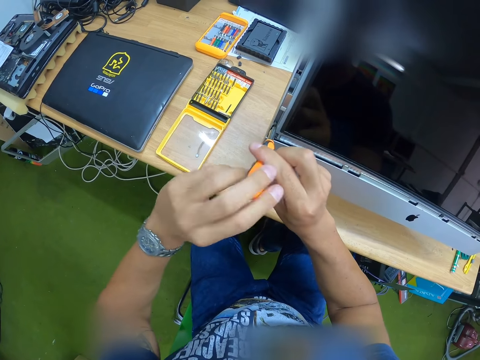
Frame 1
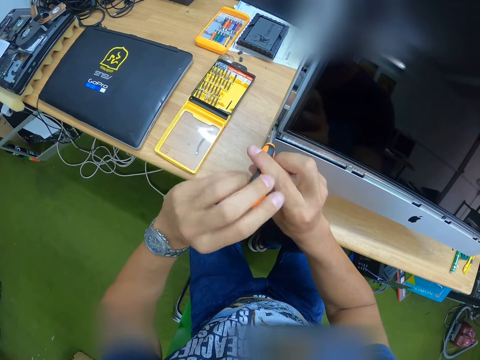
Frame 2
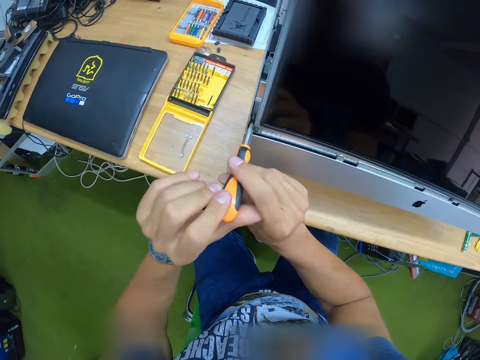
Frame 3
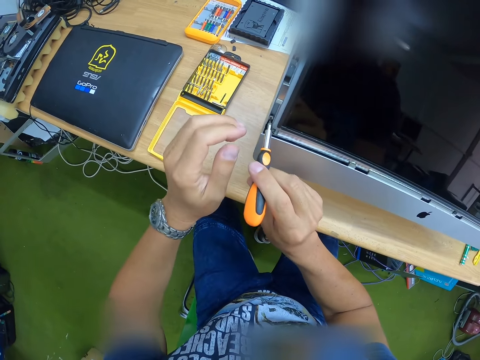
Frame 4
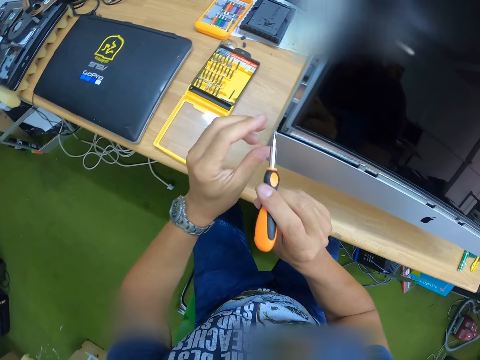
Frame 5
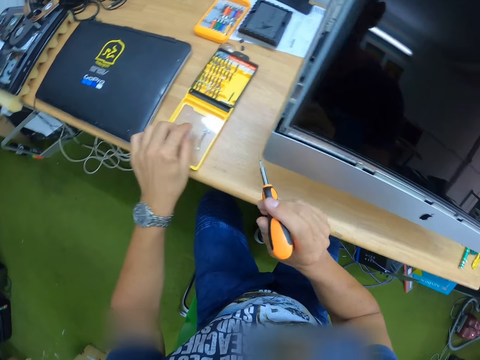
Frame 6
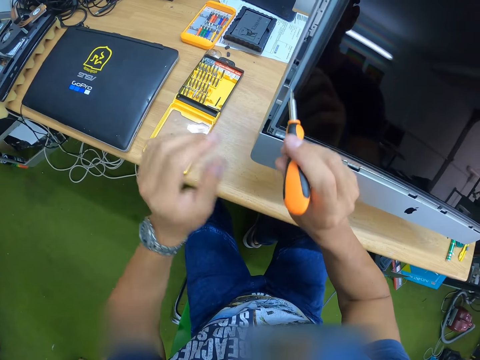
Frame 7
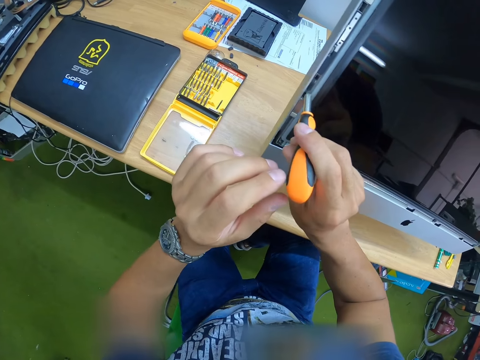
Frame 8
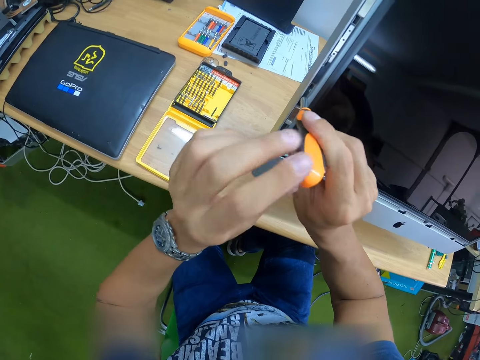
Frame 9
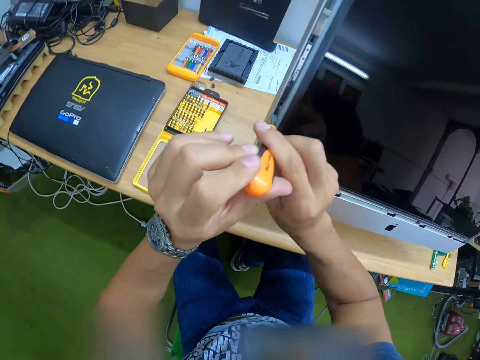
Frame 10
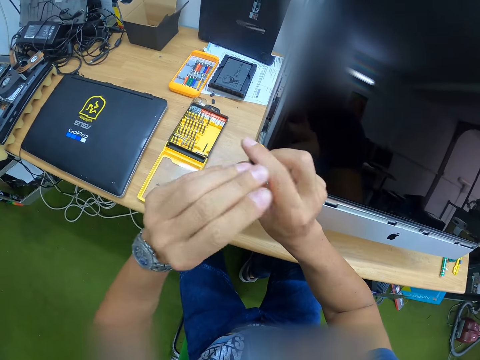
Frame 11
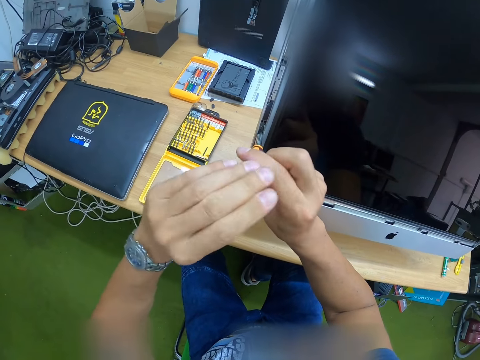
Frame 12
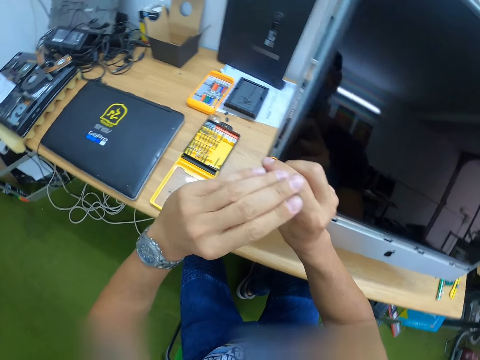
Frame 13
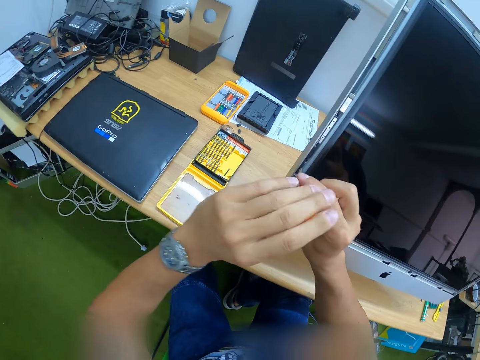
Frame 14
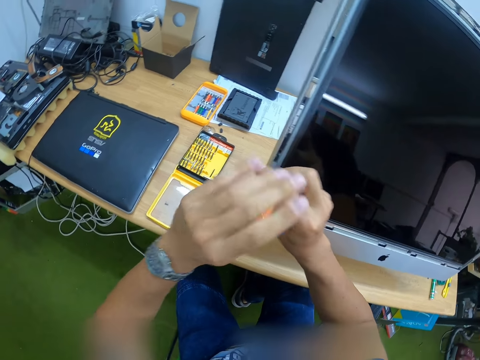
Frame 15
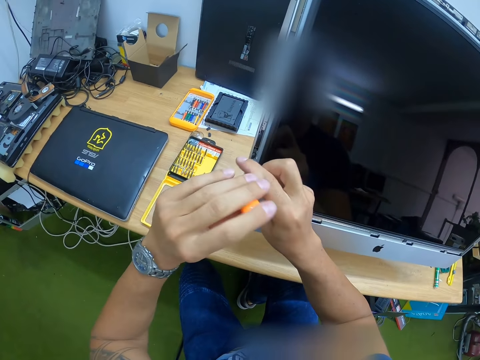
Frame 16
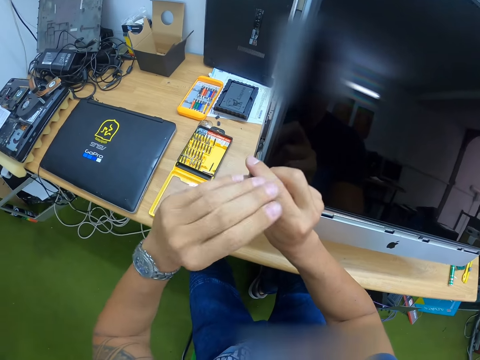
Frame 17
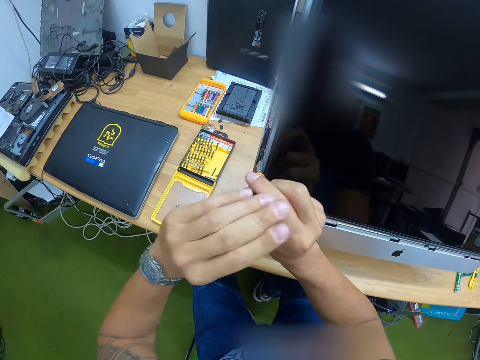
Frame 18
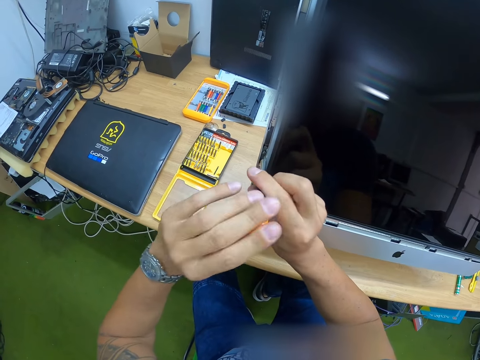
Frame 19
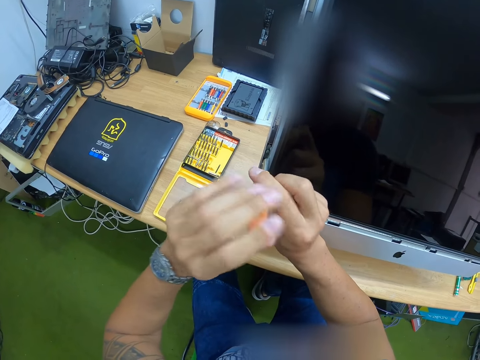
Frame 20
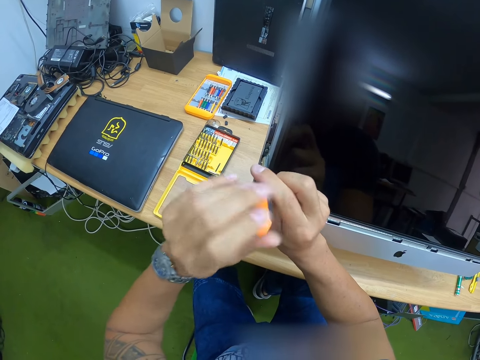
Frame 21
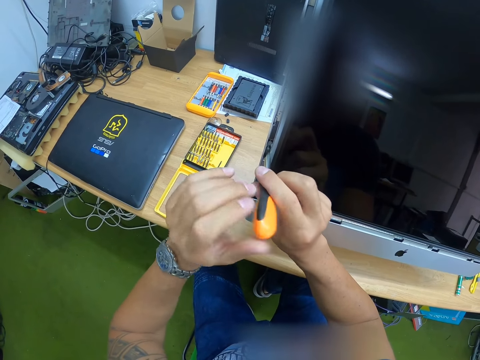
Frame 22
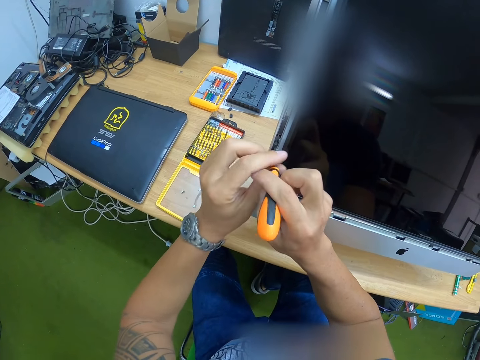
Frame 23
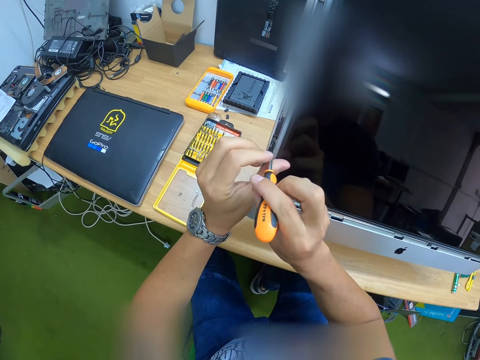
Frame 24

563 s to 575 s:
The camera wearer passes the screw from the screwdriver to his left hand. He drops the screw in his left hand on the screwdriver box on the table. He unscrews a screw in the screw port in the screen with the screwdriver in both hands.

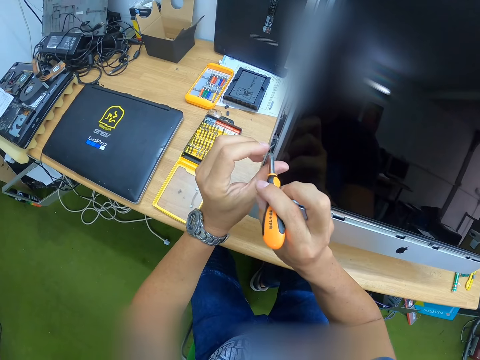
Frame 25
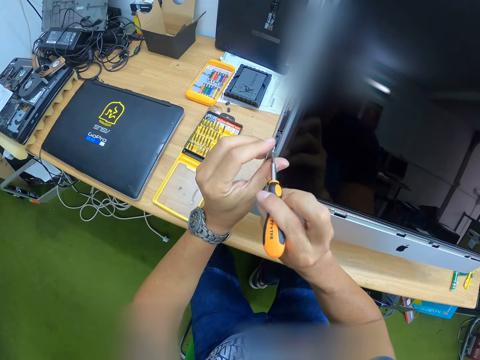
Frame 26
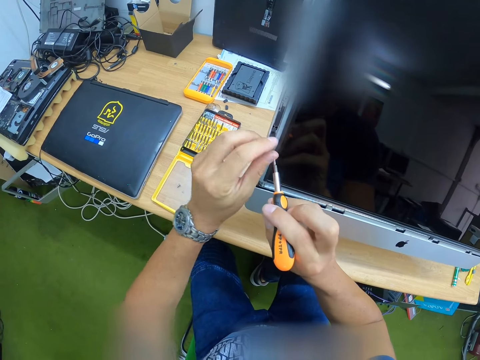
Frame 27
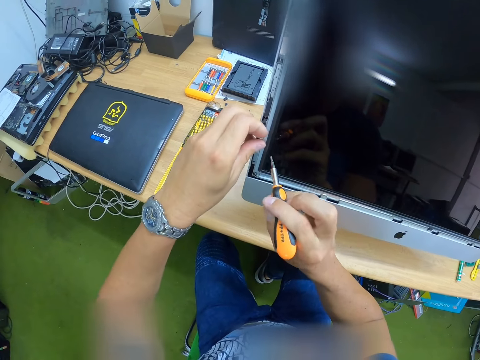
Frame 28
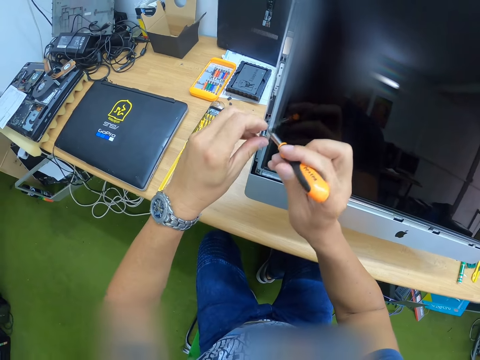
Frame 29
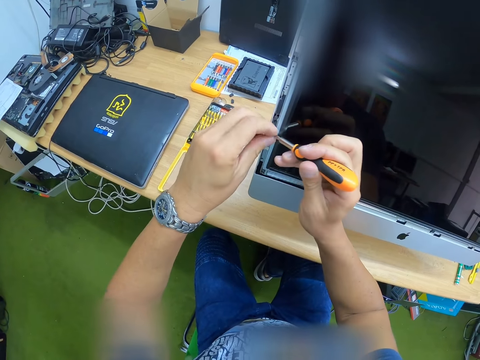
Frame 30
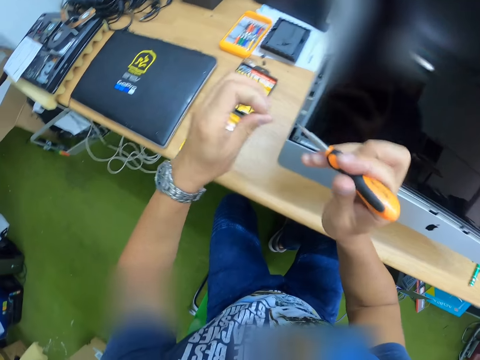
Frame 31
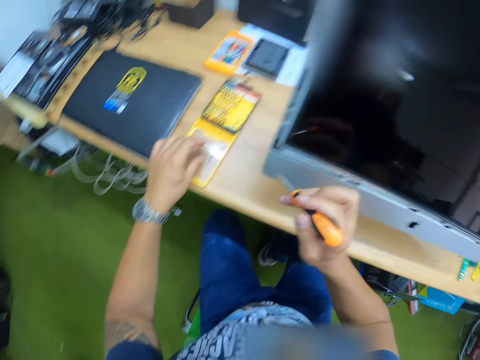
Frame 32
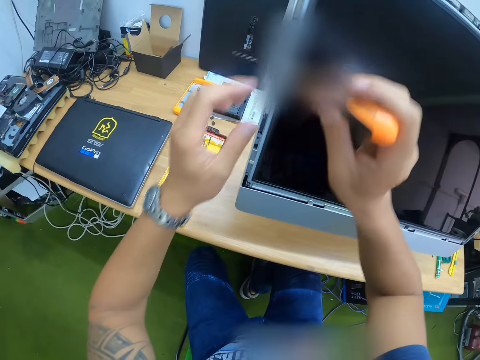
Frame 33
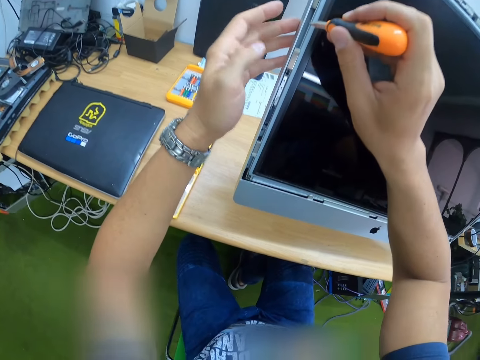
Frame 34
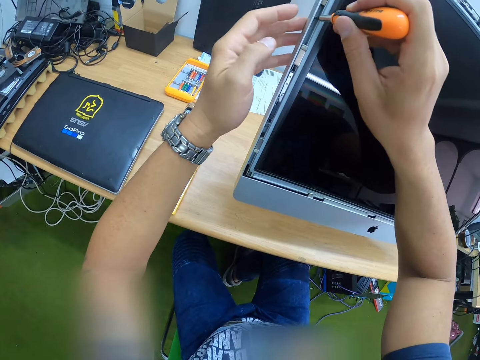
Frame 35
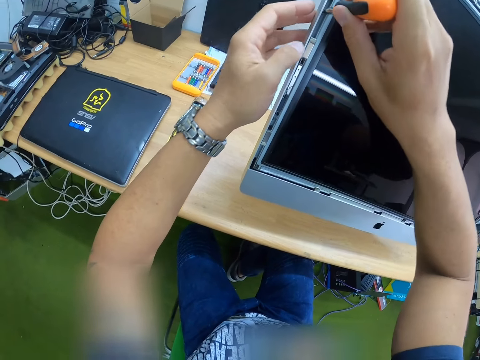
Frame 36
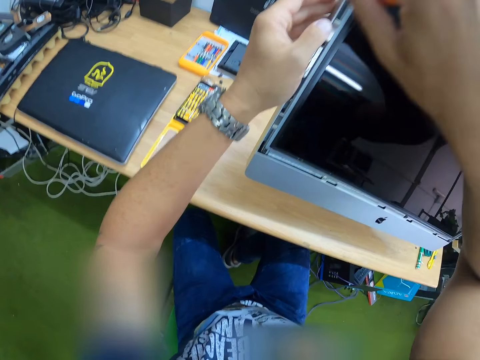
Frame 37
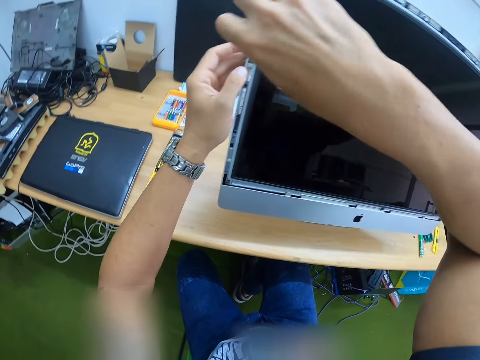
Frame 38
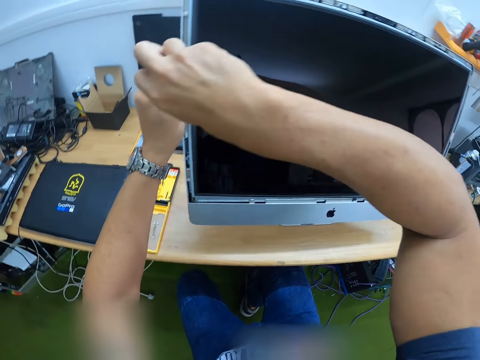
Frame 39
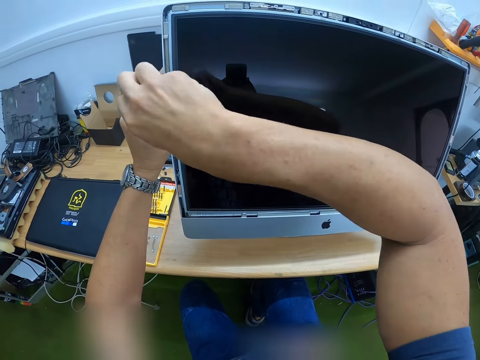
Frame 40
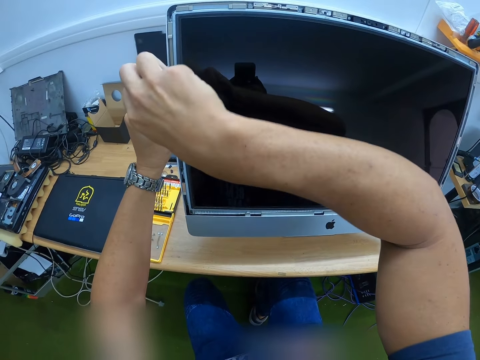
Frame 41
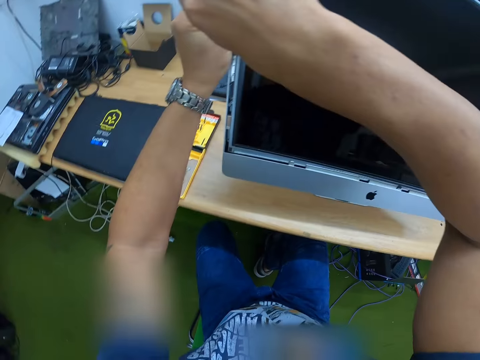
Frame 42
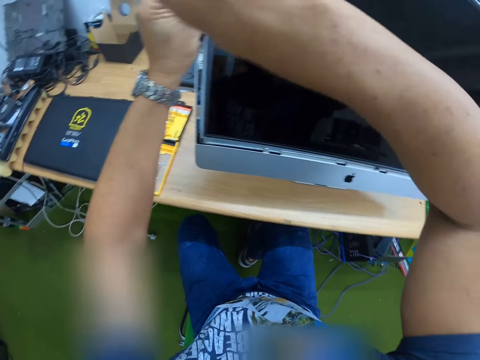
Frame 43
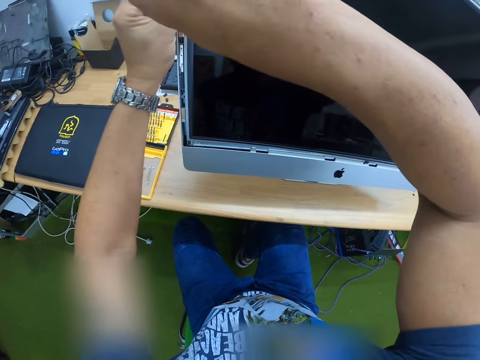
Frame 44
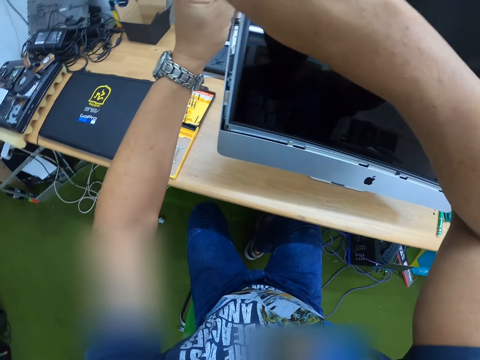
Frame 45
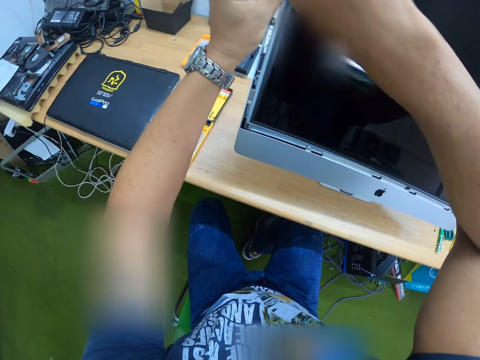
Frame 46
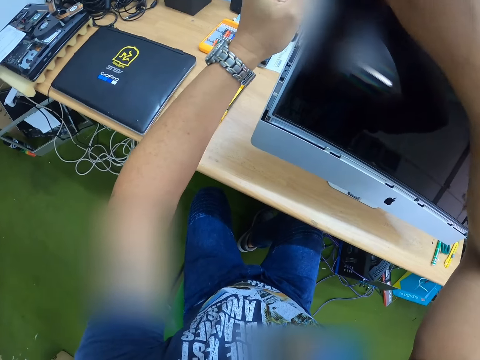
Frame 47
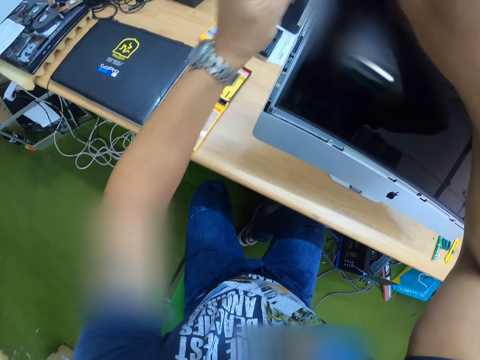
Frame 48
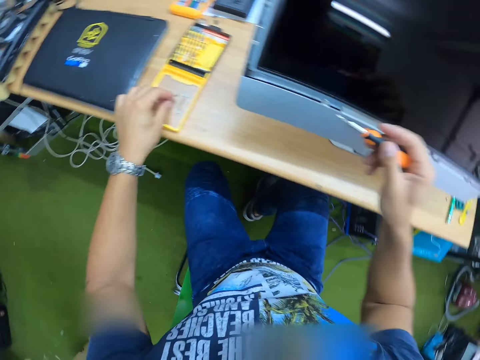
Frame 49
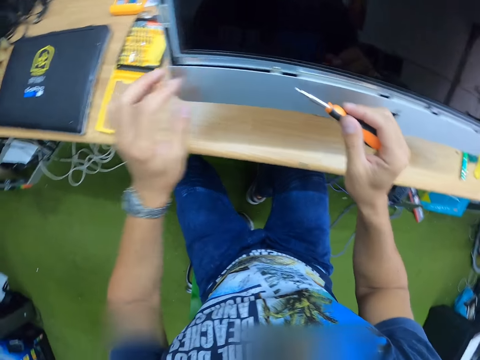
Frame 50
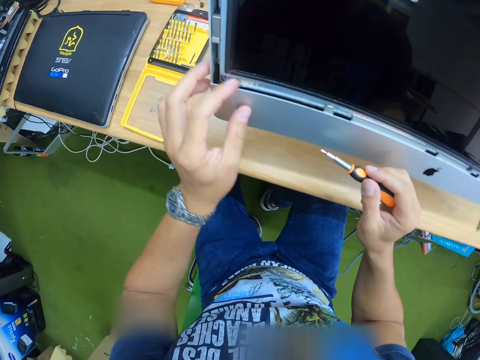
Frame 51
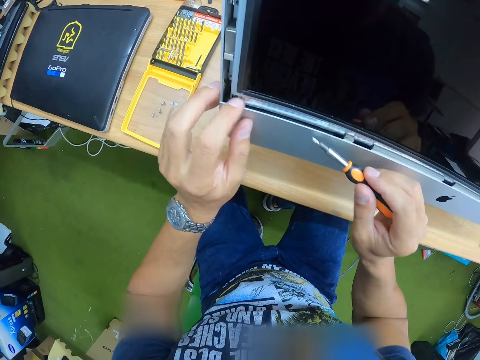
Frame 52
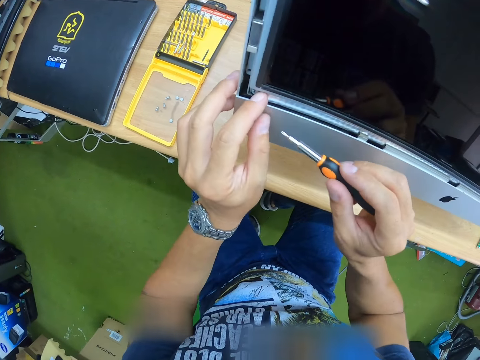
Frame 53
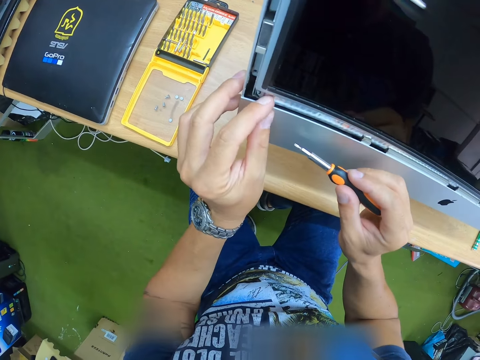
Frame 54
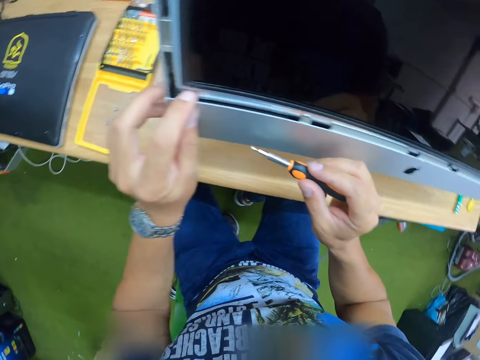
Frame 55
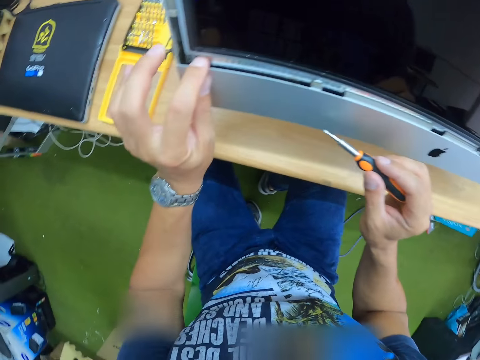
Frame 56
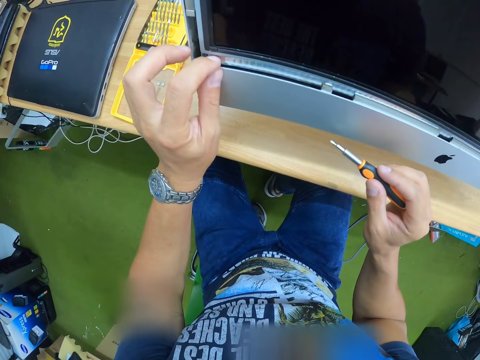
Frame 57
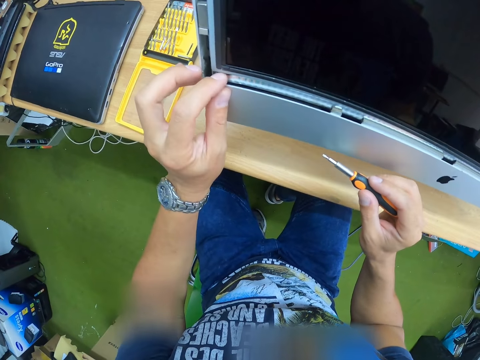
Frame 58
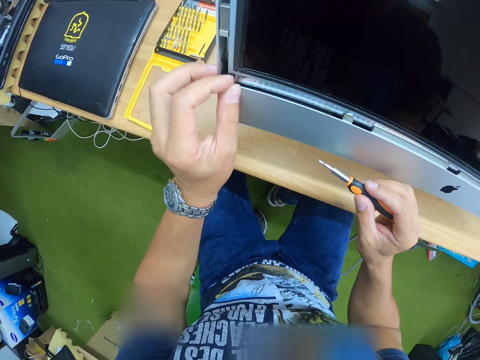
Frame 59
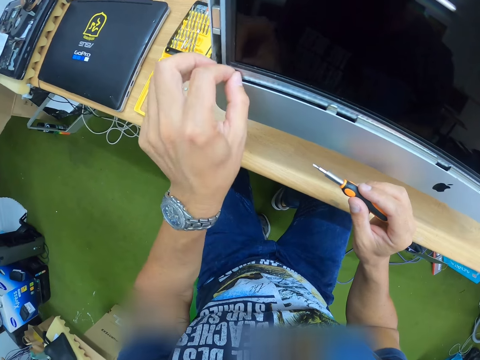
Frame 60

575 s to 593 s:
The camera wearer removes the screw from the screw port with his left hand. He drops the screw in his left hand on the screwdriver box on the table. He unscrews a screw in the screw port in the screen with the screwdriver in his right hand. He drops the screw in his left hand on the screwdriver box on the table. He removes something on the screen with his left hand.
